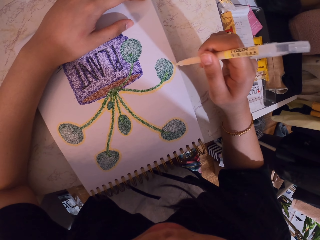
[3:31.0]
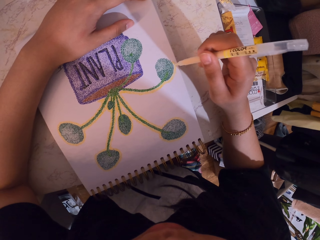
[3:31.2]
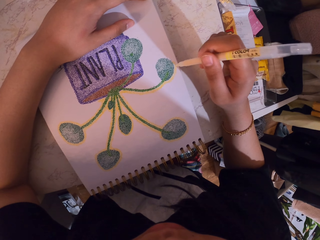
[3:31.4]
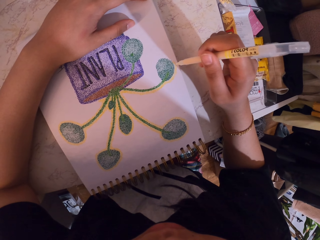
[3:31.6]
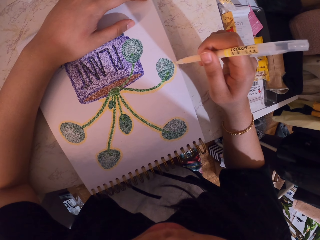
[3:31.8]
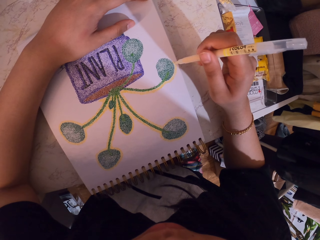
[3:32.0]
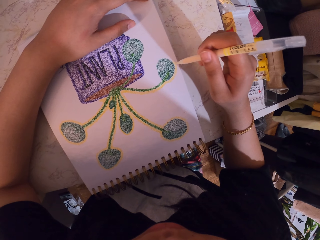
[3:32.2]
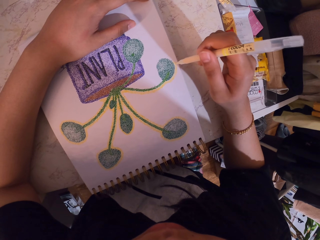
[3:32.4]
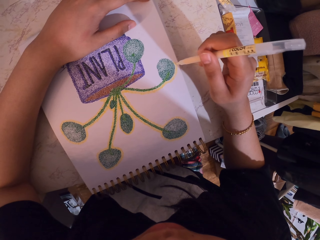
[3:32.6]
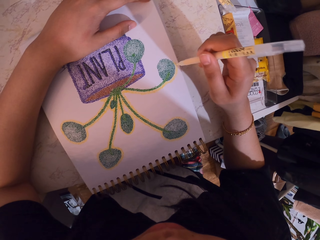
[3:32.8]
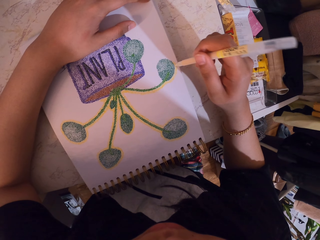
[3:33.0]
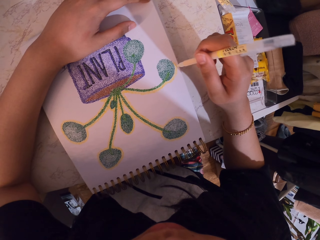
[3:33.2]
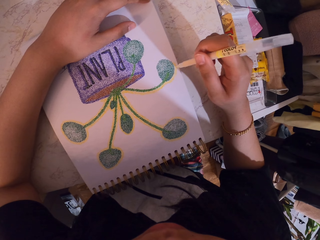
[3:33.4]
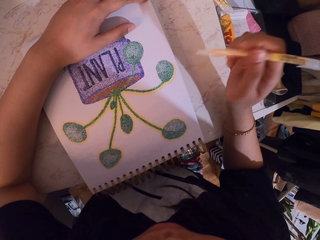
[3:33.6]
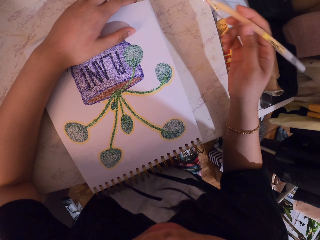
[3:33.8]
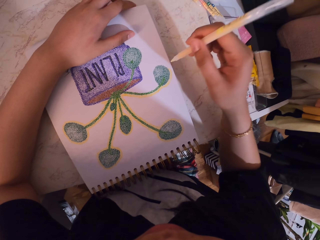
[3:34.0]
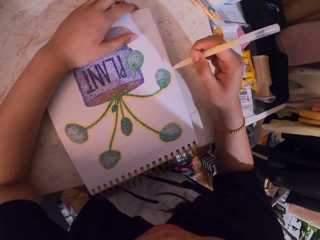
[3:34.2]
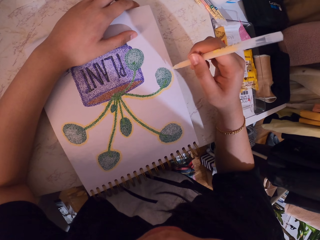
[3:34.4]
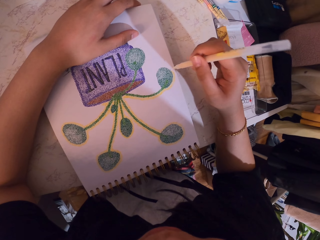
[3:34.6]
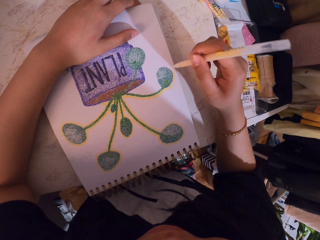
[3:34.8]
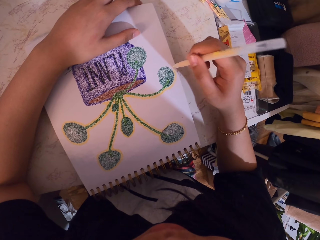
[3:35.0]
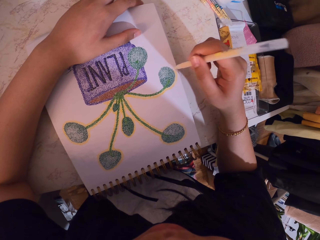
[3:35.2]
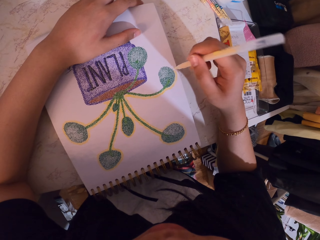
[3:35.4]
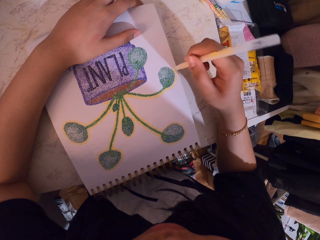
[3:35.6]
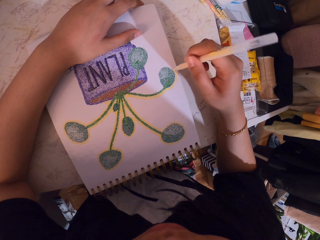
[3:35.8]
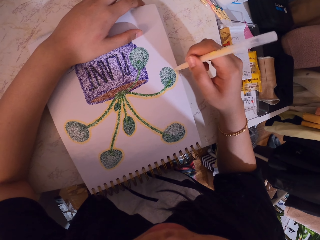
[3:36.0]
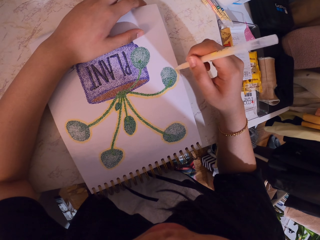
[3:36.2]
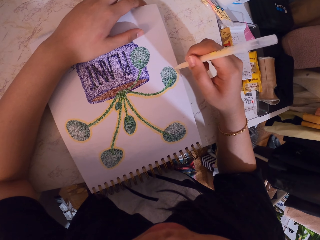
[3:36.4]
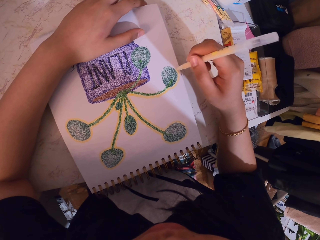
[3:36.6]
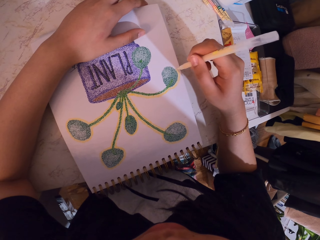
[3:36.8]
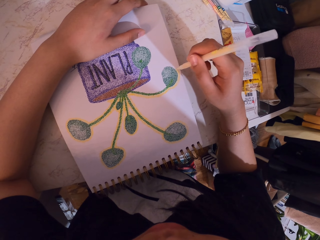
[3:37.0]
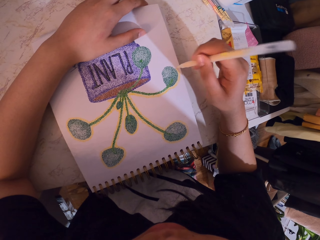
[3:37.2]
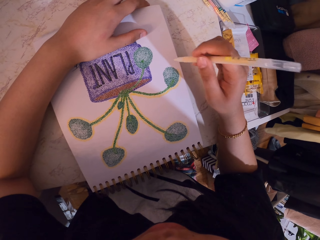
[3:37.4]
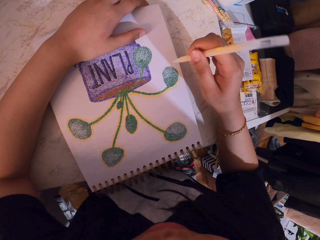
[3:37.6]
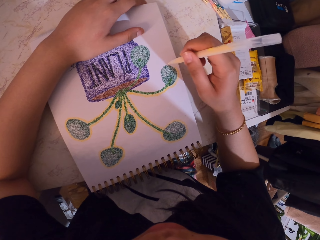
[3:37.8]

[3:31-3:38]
The camera wearer lifts the decorating pen. They decorate a drawing on a book with the decorating pen.

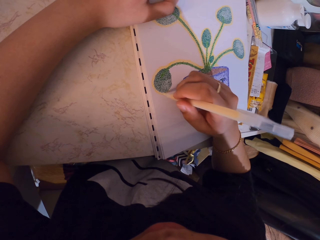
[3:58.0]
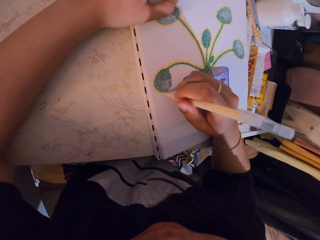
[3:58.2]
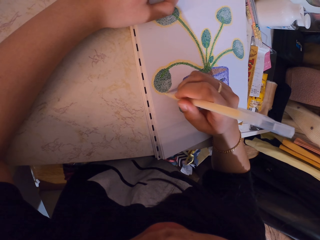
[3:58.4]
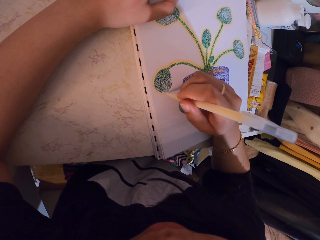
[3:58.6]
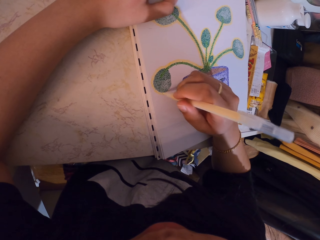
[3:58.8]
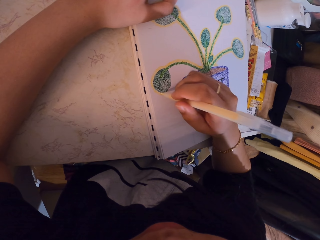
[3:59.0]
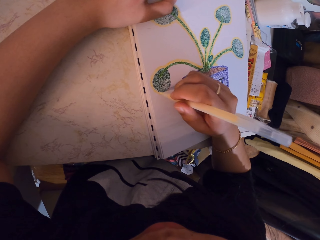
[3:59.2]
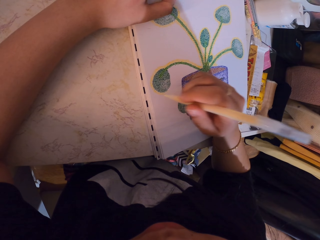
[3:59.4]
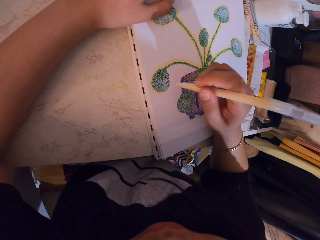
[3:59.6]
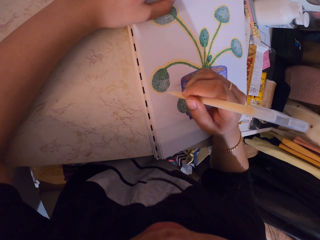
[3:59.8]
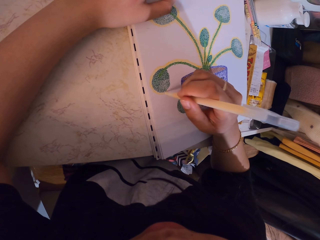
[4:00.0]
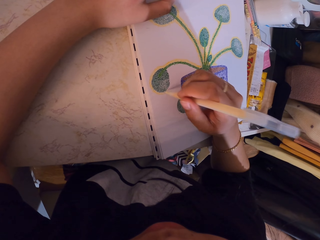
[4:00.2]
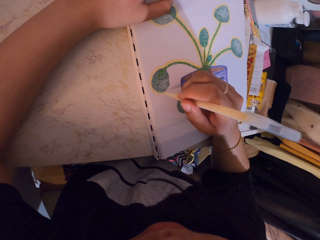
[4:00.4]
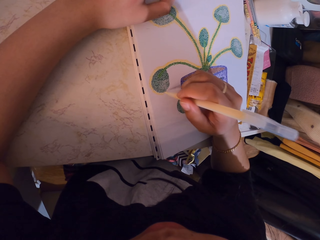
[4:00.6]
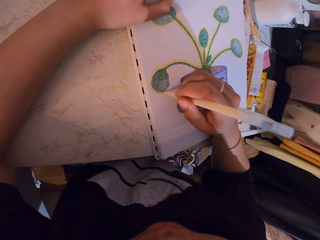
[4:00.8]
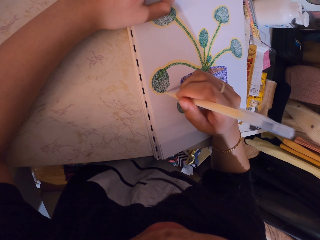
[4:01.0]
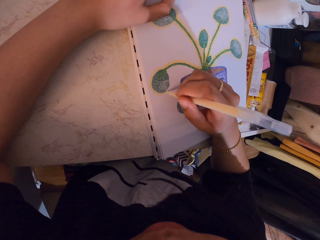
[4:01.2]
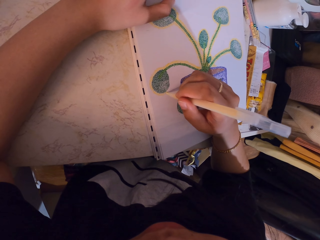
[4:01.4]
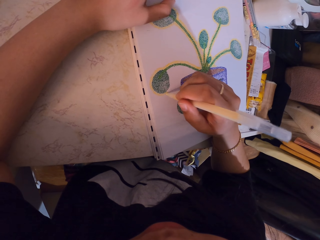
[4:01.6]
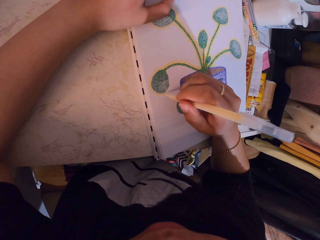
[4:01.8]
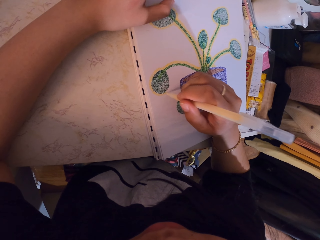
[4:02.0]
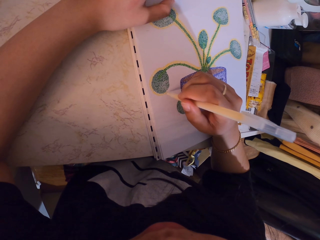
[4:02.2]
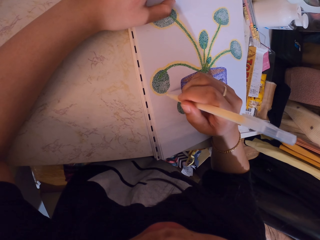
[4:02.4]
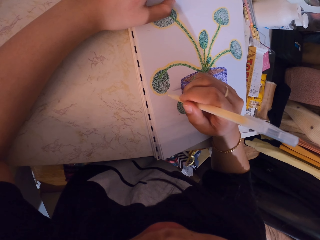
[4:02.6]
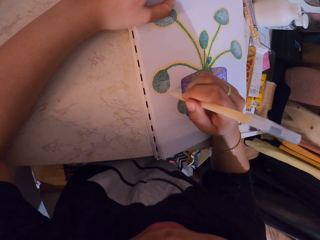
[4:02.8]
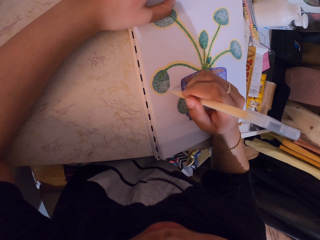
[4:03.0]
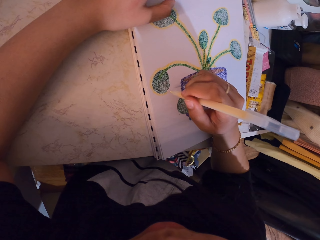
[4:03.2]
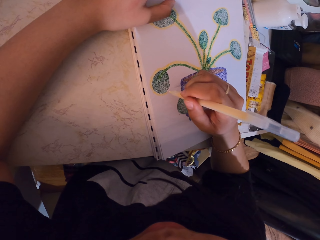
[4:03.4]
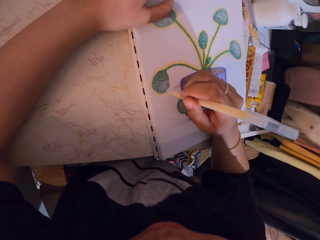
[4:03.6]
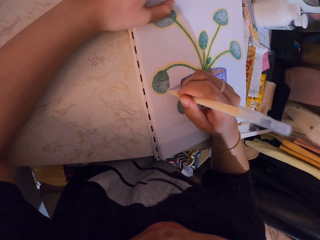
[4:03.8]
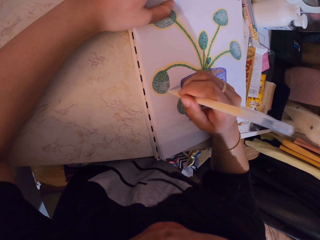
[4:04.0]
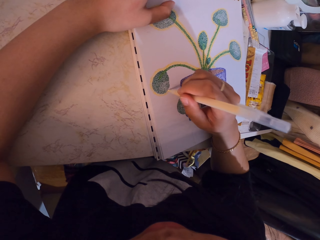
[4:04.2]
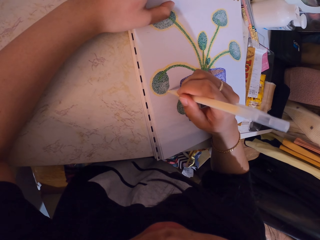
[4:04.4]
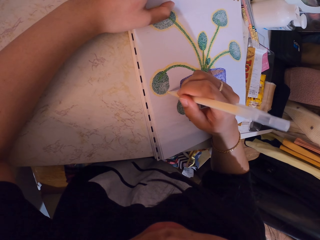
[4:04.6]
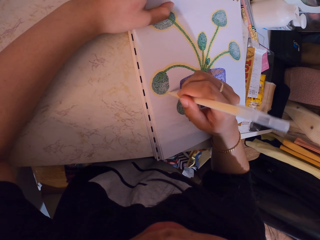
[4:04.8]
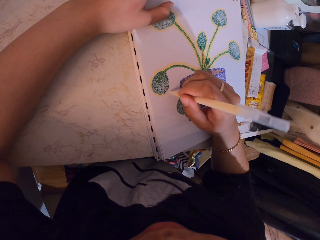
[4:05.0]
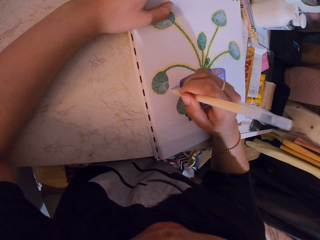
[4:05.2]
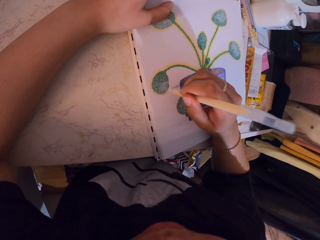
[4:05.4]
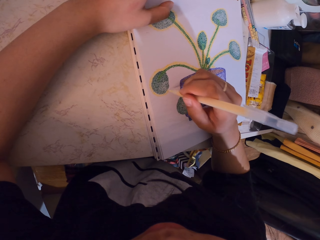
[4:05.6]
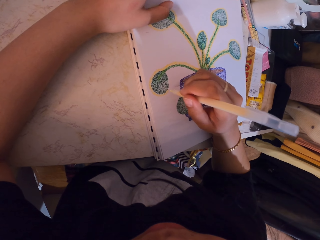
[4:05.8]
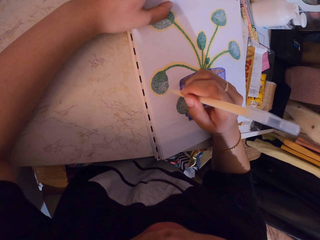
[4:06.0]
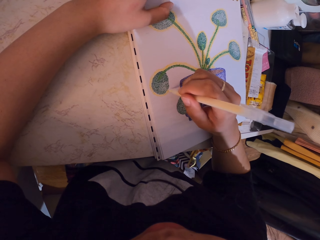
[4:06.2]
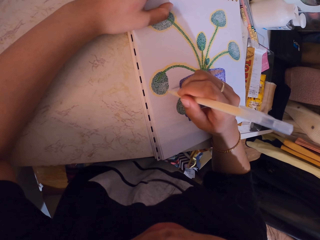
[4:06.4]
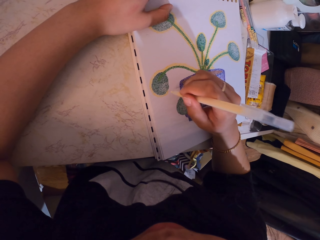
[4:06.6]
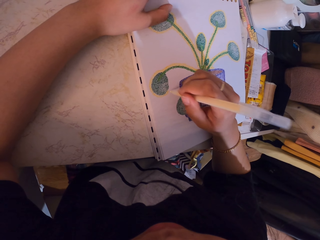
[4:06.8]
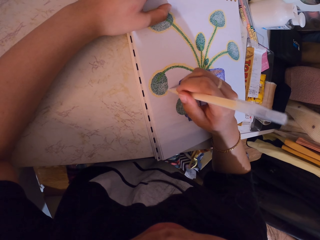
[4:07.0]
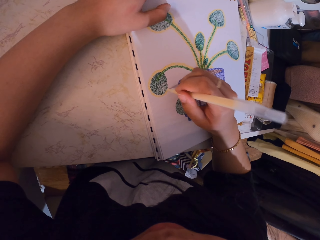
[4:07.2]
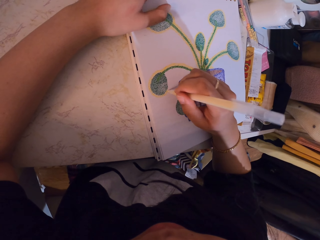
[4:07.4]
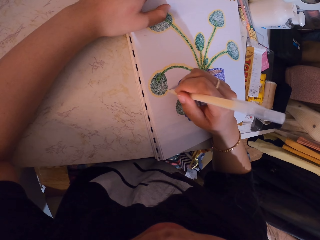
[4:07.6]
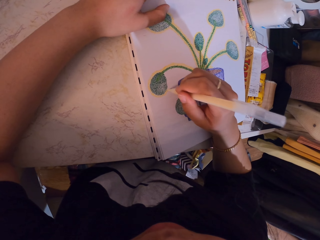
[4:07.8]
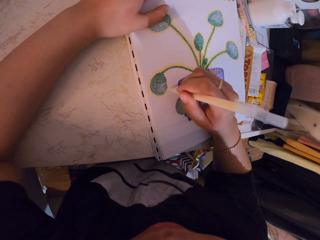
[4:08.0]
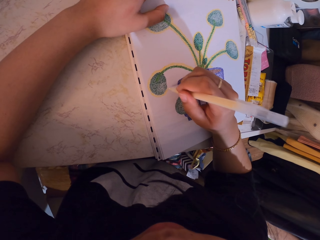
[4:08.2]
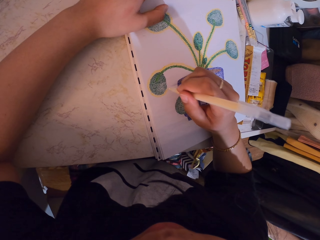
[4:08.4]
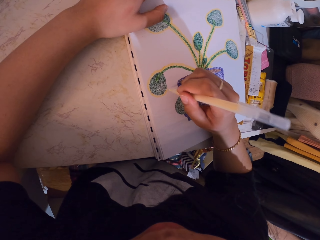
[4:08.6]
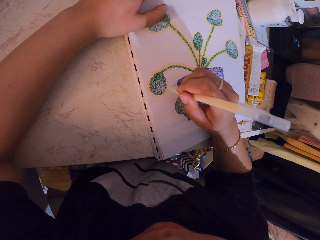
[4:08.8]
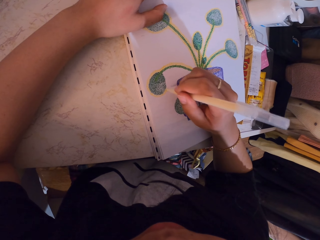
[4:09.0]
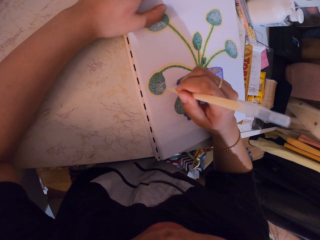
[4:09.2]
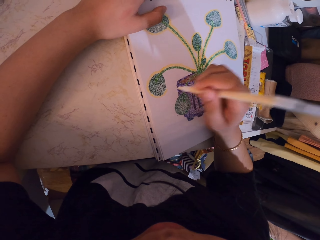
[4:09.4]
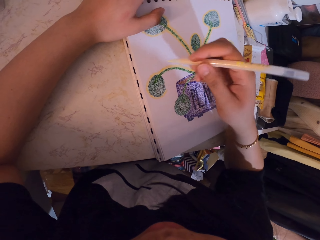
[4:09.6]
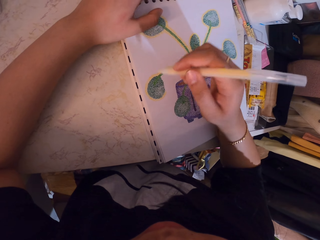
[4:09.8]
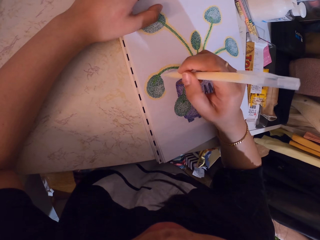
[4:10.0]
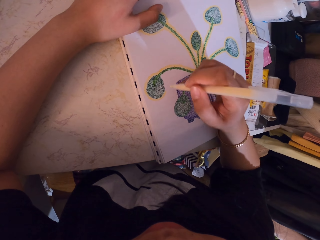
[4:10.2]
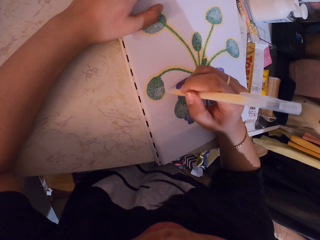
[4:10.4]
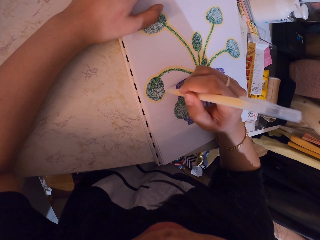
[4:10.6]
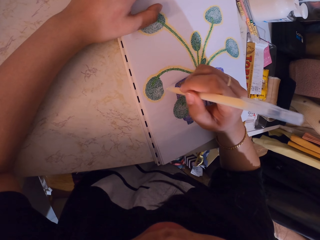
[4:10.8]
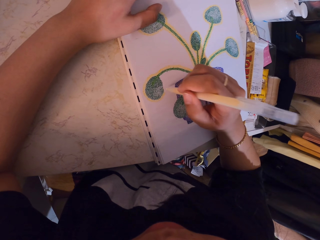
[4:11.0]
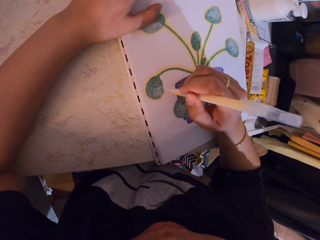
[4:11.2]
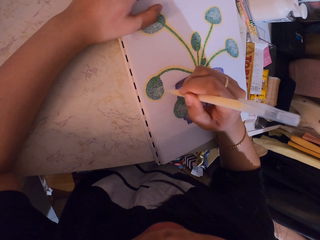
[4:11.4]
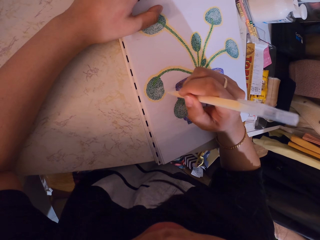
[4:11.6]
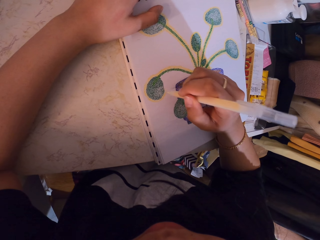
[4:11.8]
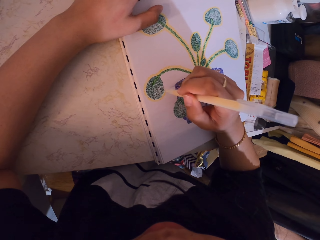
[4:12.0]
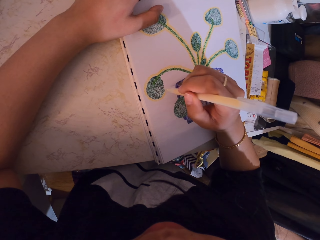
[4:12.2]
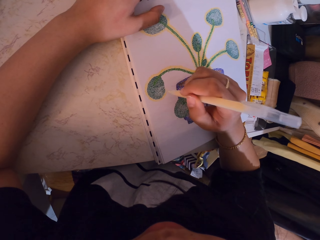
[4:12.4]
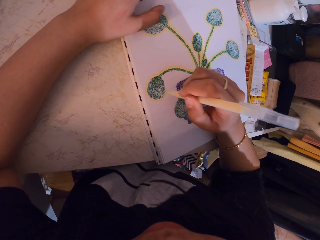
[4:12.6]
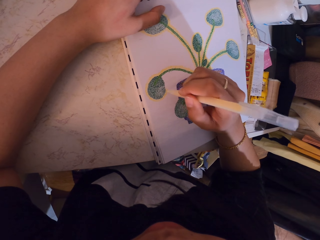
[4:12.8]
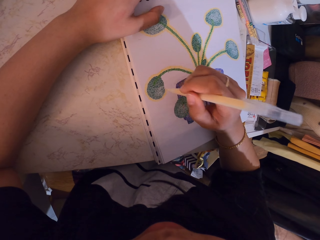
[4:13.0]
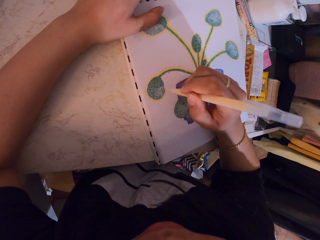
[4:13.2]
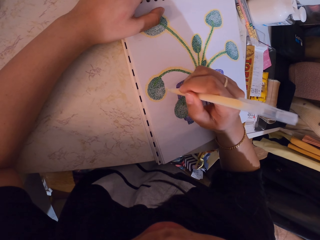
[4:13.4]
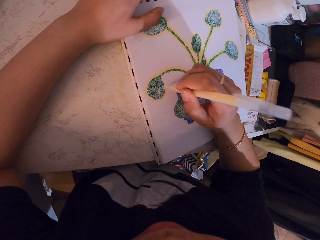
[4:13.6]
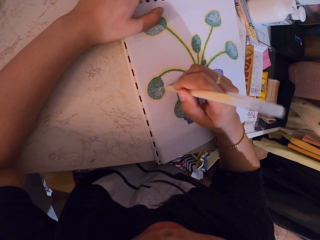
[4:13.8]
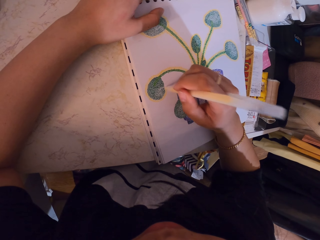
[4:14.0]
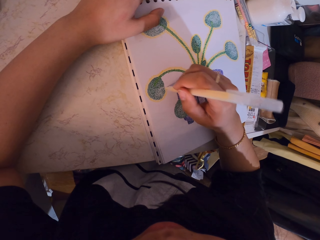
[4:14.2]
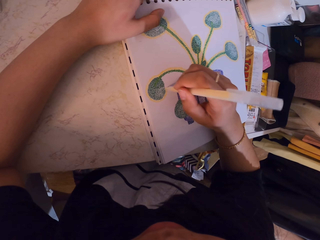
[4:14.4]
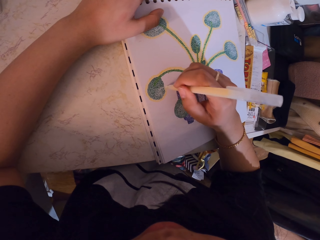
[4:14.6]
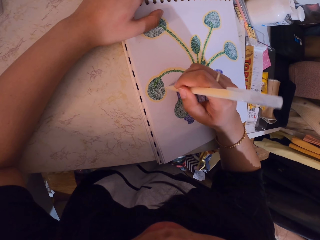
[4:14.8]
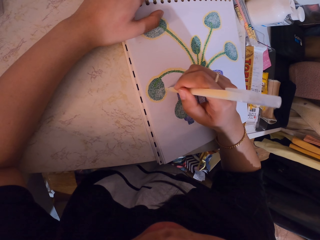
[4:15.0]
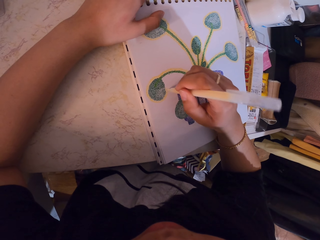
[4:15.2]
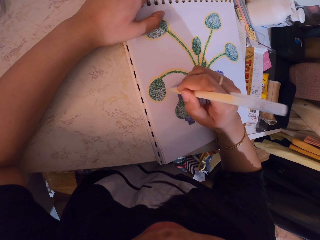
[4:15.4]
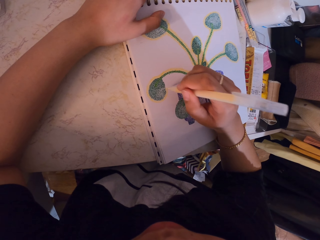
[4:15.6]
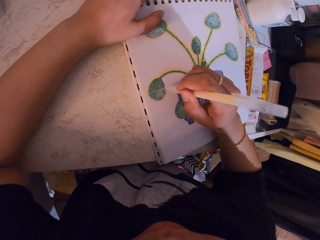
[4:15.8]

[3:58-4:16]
The camera wearer lifts the decorating pen. They decorate a drawing on a book with the decorating pen. They lift the decorating pen. They decorate a drawing on the book with the decorating pen.
